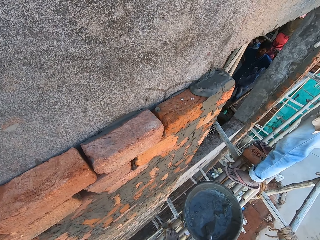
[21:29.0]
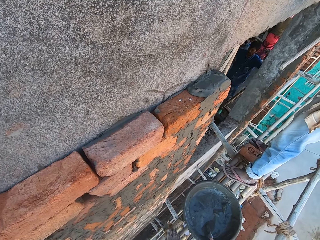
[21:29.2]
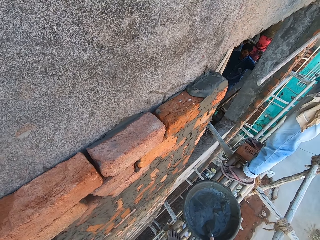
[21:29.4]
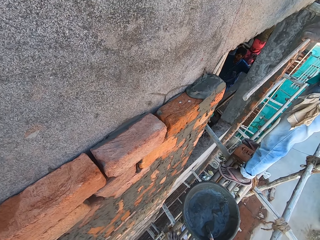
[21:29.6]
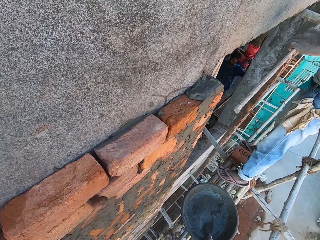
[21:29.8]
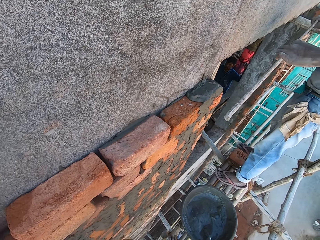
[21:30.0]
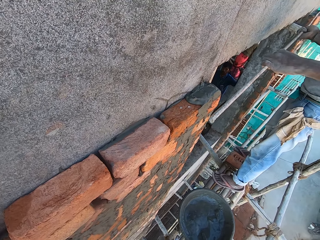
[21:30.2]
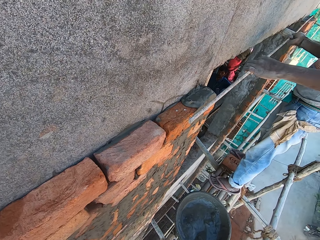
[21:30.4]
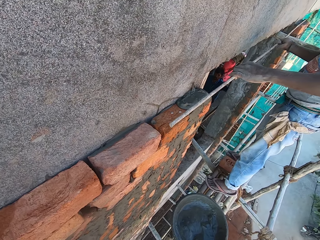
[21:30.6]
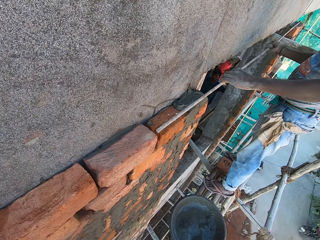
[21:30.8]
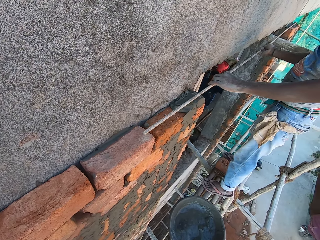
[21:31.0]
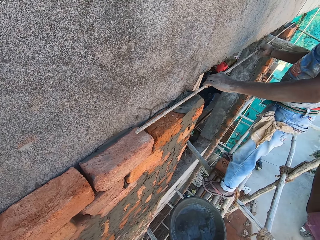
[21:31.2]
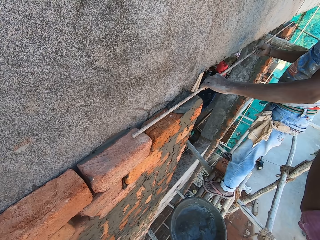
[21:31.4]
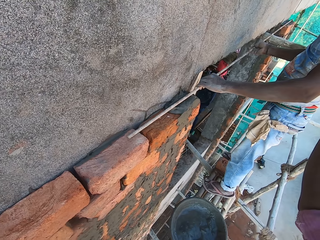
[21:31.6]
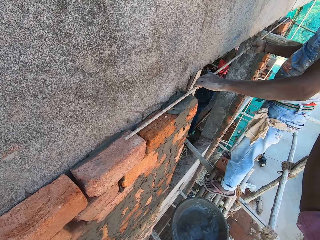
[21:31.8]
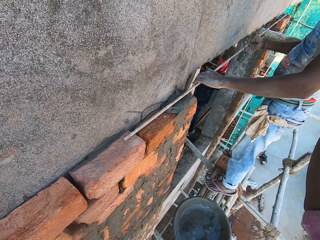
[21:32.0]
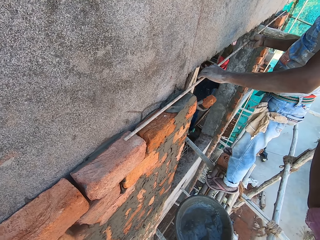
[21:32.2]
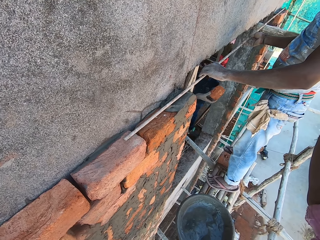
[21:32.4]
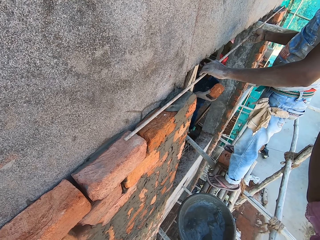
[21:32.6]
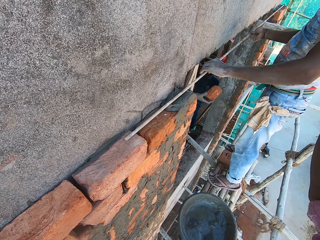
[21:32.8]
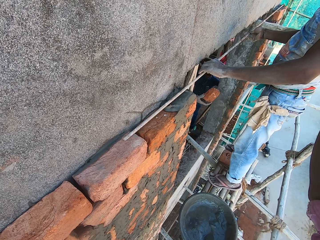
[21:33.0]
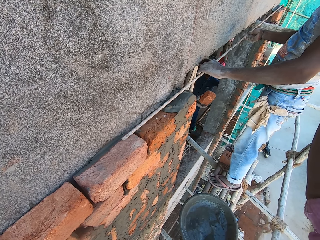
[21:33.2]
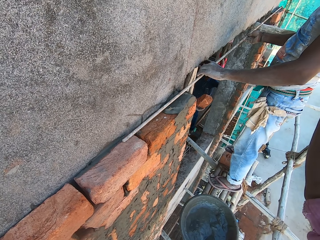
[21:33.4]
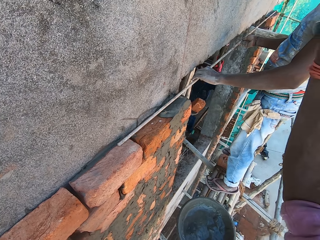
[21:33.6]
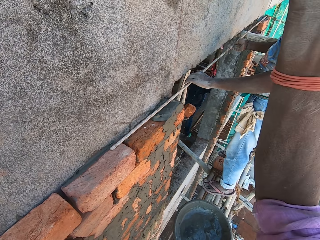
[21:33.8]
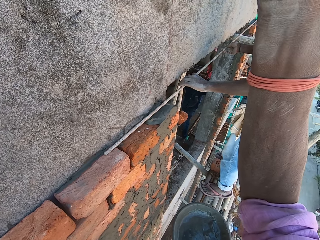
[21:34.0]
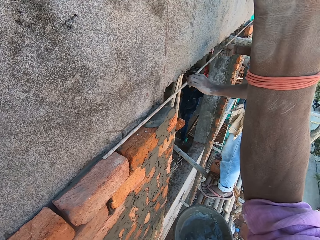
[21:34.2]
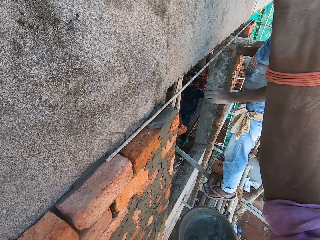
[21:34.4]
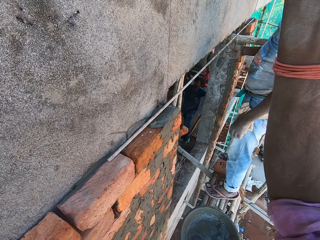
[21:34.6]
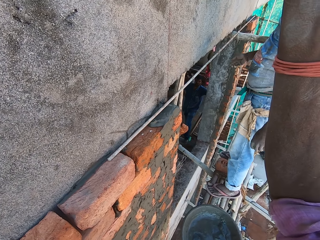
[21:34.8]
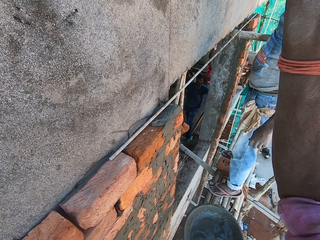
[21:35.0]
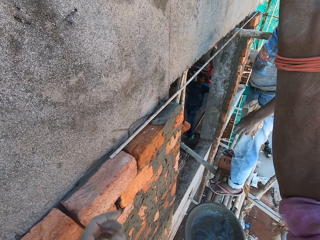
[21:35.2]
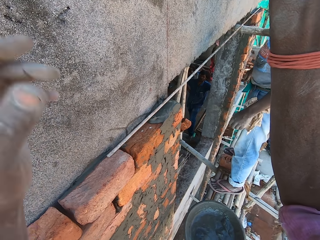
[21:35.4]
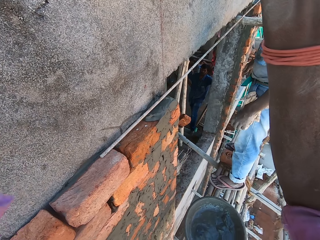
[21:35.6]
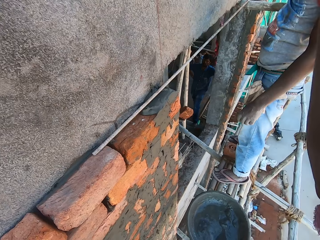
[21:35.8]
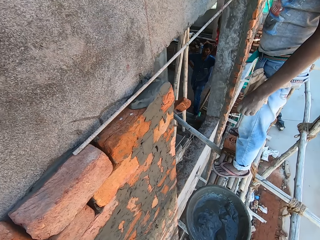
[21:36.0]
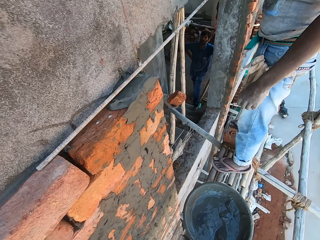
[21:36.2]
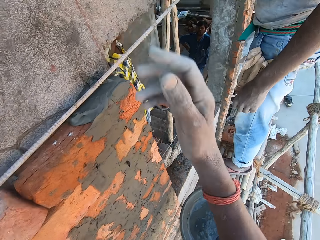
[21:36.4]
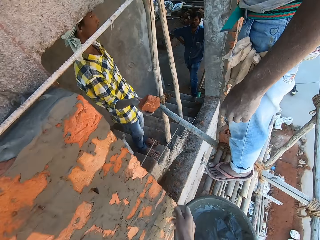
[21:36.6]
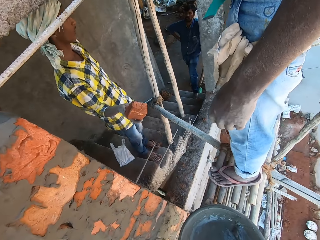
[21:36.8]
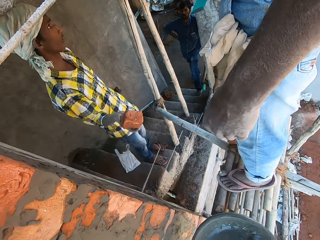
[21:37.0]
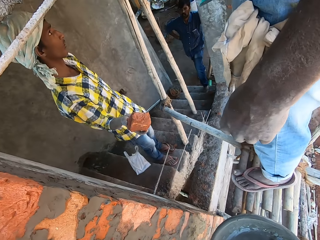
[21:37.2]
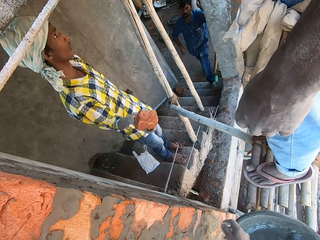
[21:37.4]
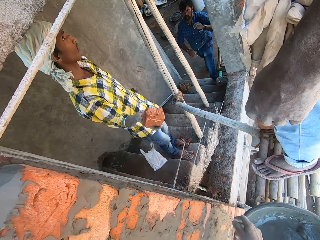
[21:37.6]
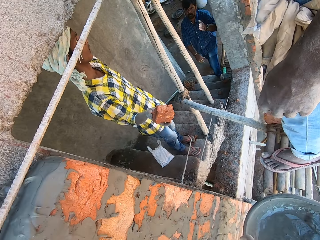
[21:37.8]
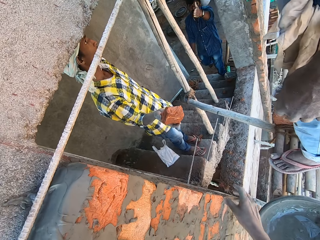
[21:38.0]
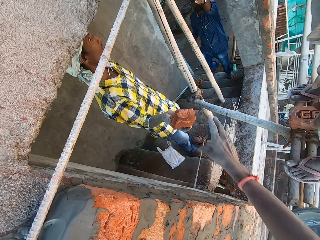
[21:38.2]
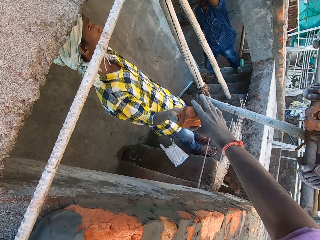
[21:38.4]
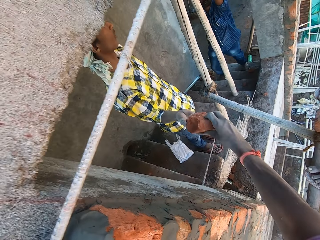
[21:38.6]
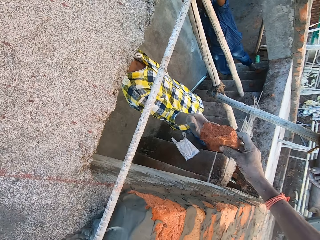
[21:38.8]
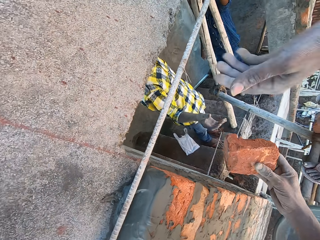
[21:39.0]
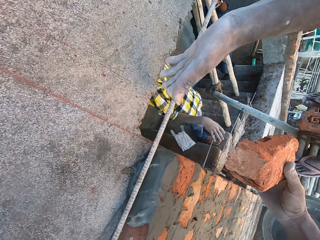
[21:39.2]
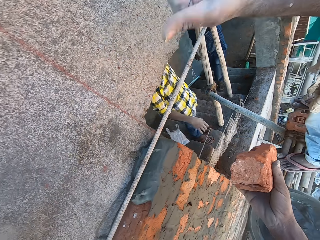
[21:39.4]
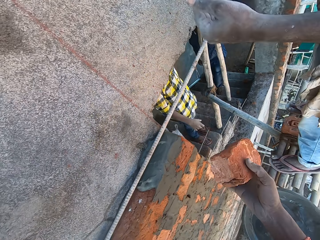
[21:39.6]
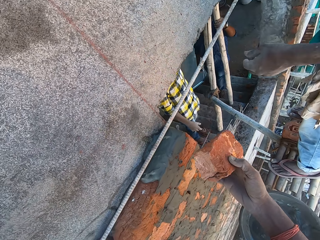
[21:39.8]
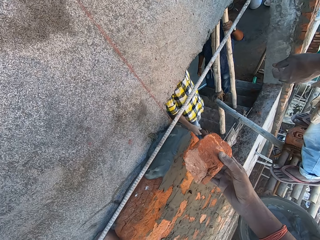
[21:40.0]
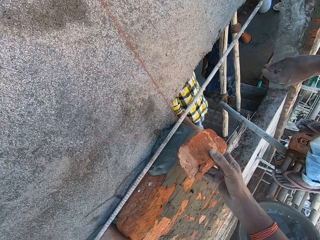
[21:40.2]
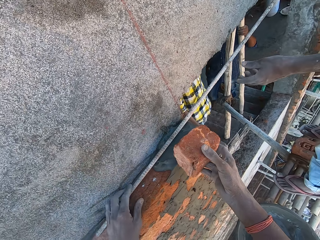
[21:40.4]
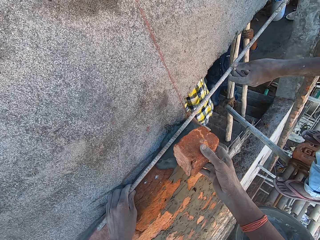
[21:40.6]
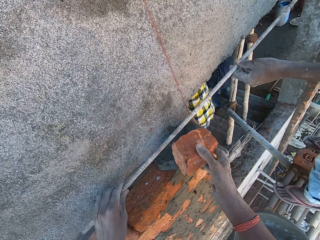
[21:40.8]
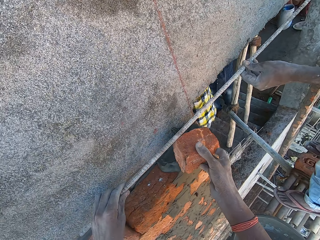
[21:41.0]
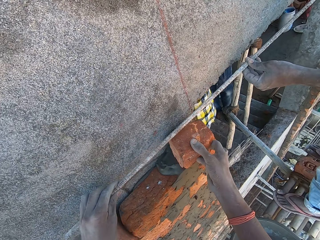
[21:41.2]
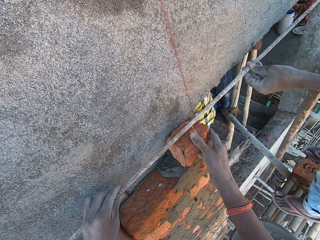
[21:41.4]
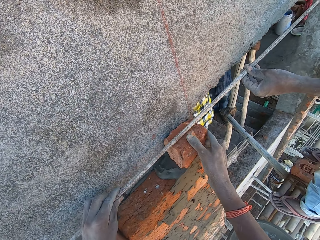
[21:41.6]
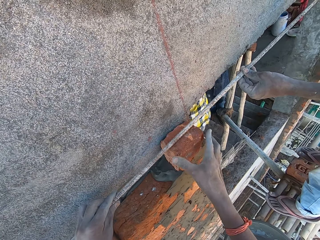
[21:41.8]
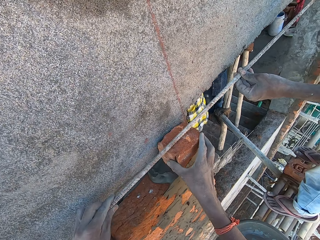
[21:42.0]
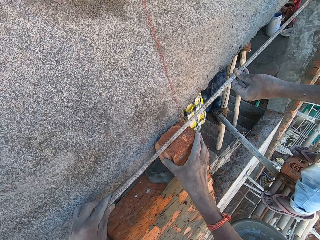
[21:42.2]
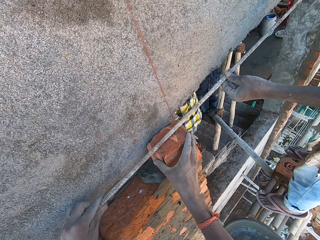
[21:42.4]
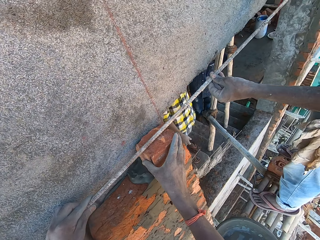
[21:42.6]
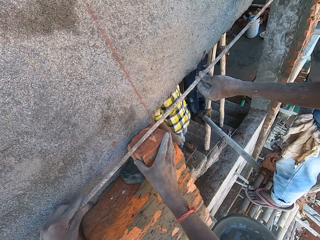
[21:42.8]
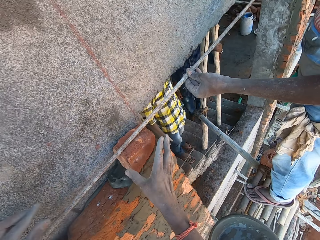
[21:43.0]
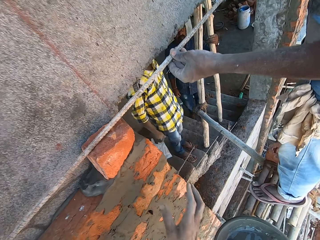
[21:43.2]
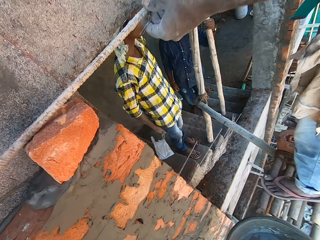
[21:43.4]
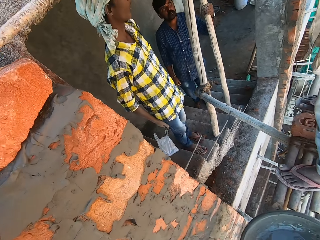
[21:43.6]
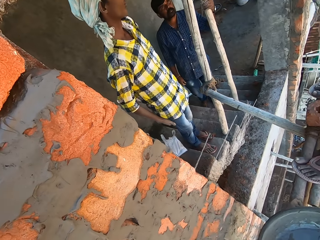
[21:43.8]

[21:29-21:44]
A man holds a rod with both hands. The man places the rod on bricks on the wall with both hands. The camera wearer lifts his hands. Another man passes a brick to the camera wearer with his right hand. A third man climbs the stairs. The camera wearer looks around the field. He collects the brick from the second man with his left hand. The third man holds a bamboo with his left hand. The first man lifts the rod on the brick on the wall with his left hand. The camera wearer lifts the rod on the brick on the wall with his left hand. He places the brick on the brick on the wall with his right hand.

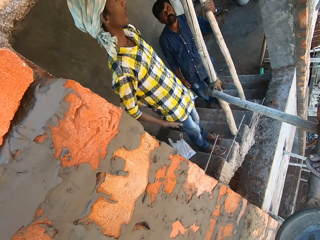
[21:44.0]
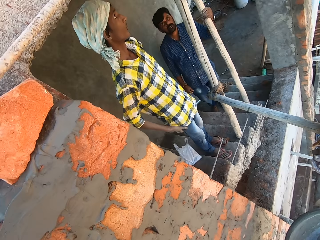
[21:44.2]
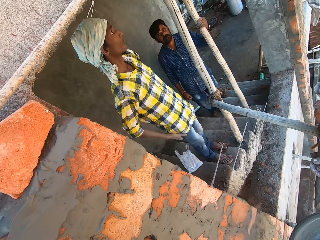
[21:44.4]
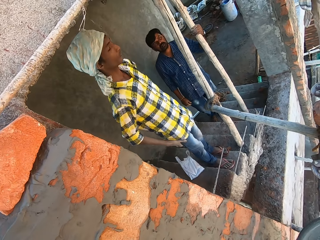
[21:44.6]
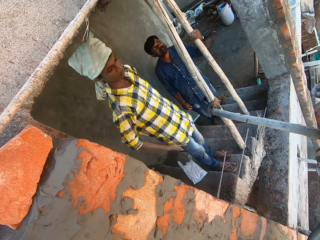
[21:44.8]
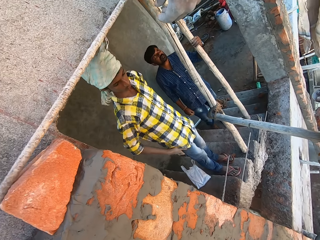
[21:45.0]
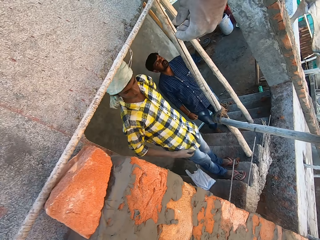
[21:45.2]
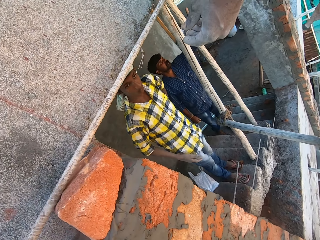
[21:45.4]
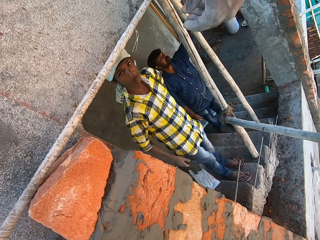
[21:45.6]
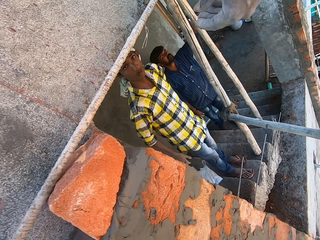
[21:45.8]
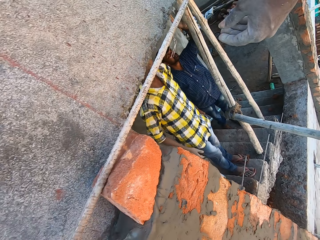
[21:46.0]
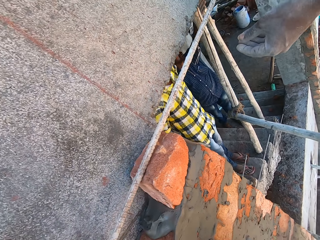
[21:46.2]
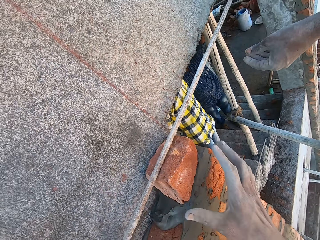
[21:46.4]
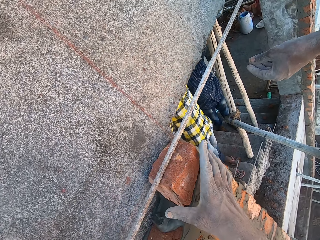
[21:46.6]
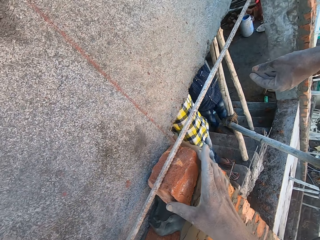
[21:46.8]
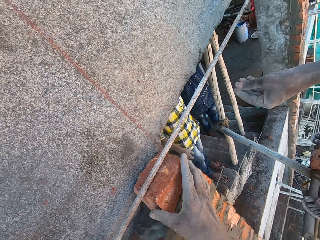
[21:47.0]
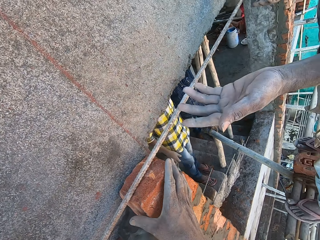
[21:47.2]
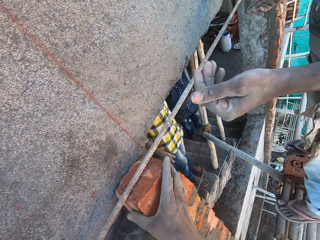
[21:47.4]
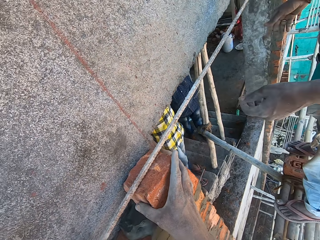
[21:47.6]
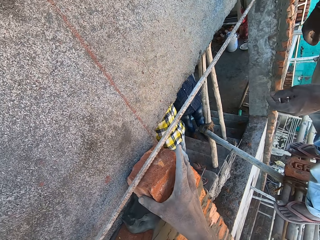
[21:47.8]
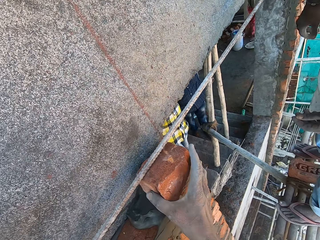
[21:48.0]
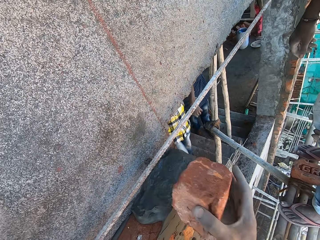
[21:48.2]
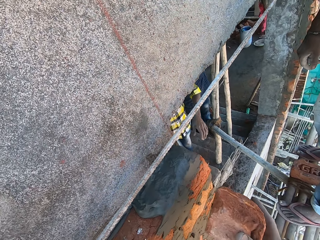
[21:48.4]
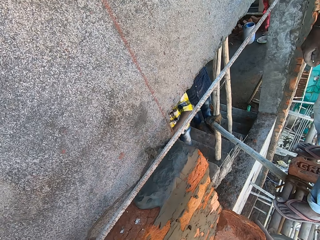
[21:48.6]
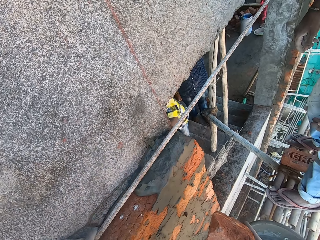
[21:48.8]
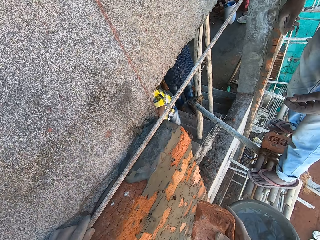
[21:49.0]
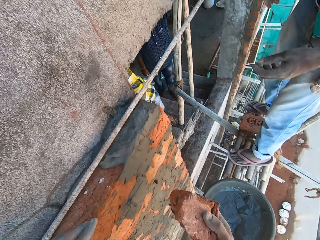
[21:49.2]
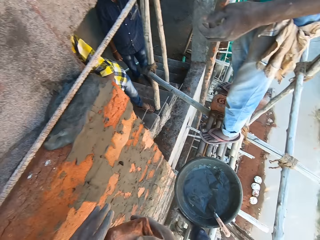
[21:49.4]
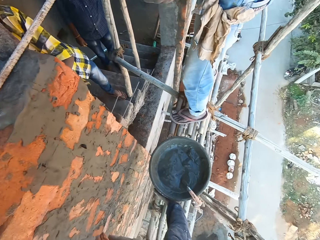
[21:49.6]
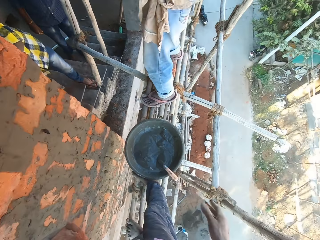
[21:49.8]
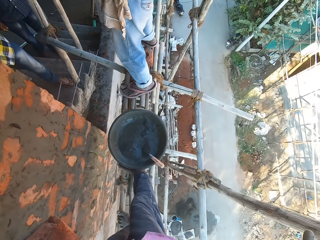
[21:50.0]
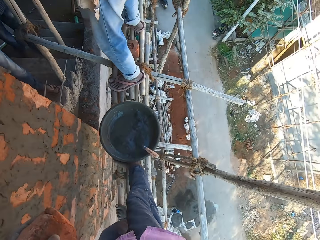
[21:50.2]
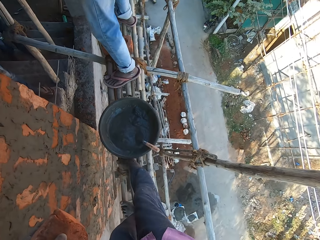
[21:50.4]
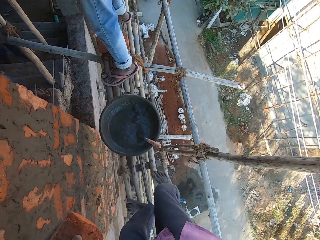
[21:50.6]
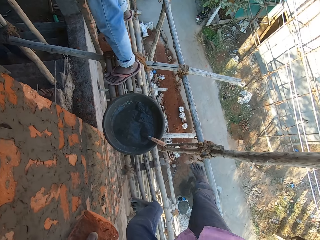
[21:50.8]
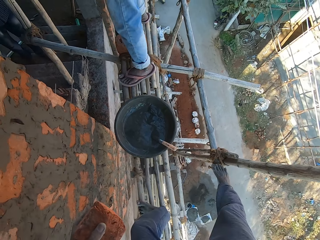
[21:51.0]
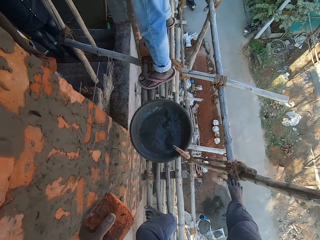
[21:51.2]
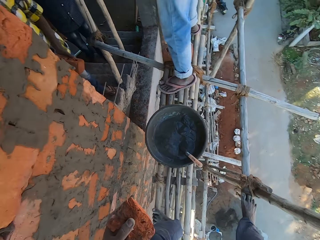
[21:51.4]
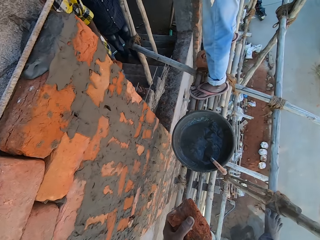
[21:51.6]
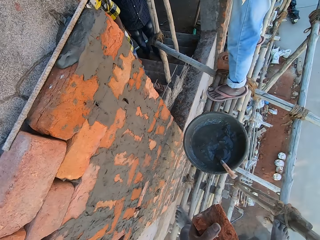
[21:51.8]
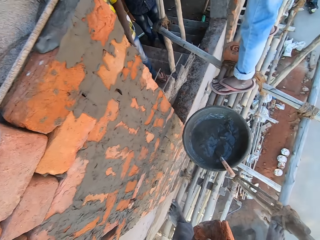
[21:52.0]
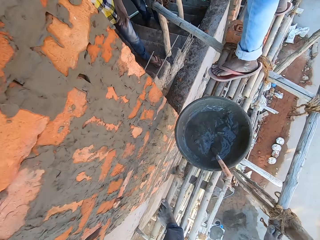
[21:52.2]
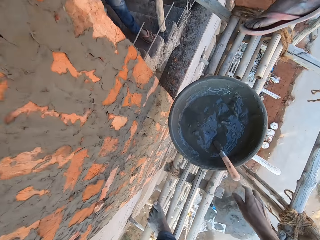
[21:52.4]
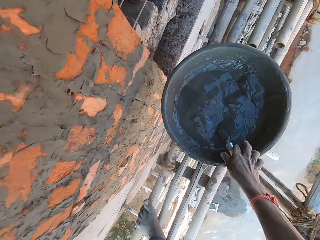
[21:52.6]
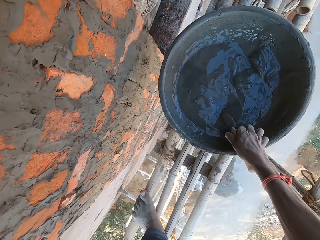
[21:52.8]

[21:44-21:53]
The camera wearer talks with a man. He touches the brick on the brick on the wall with his right hand. He removes the brick on the brick on the wall with his right hand. He holds the brick. He drops the rod on the brick on the wall with his left hand. He looks around the field.
